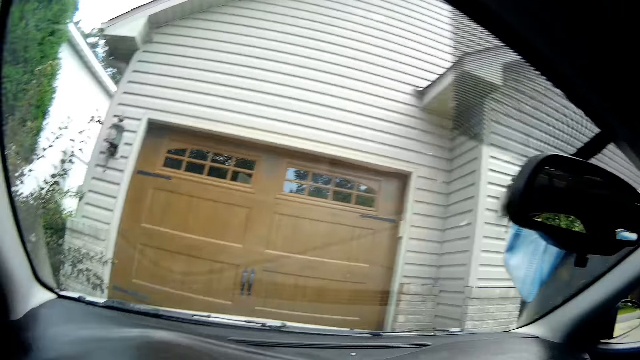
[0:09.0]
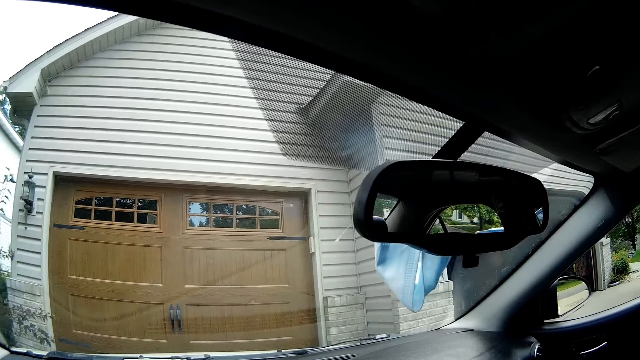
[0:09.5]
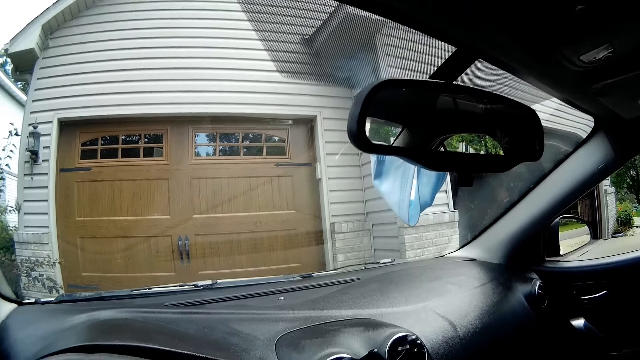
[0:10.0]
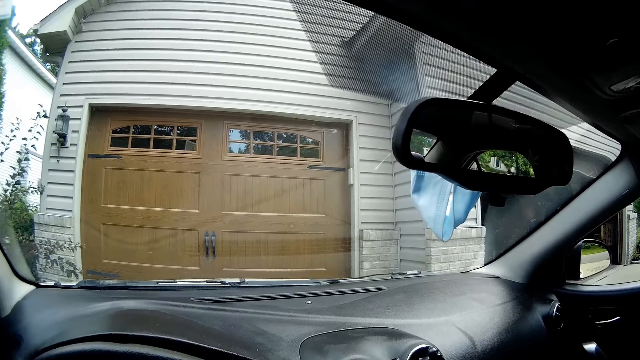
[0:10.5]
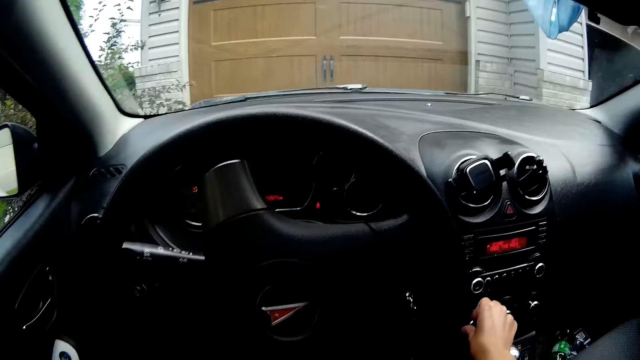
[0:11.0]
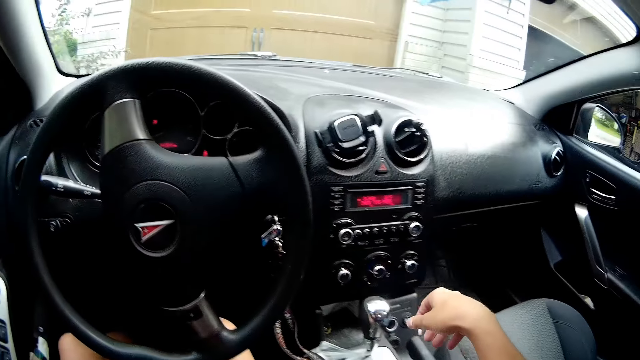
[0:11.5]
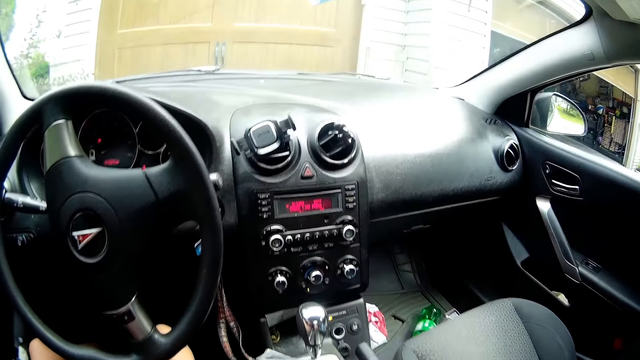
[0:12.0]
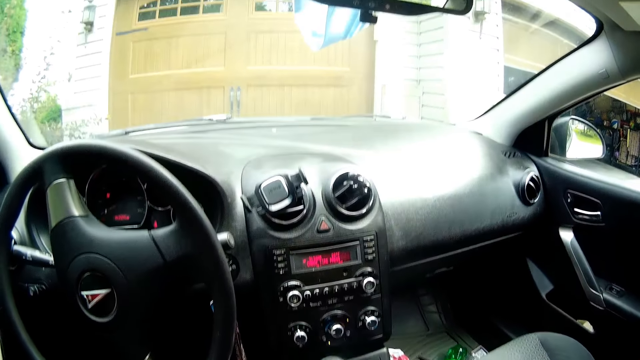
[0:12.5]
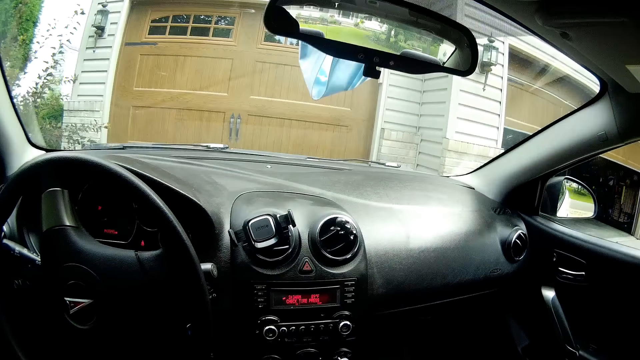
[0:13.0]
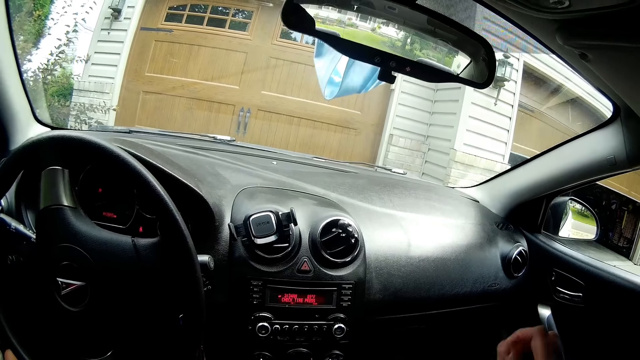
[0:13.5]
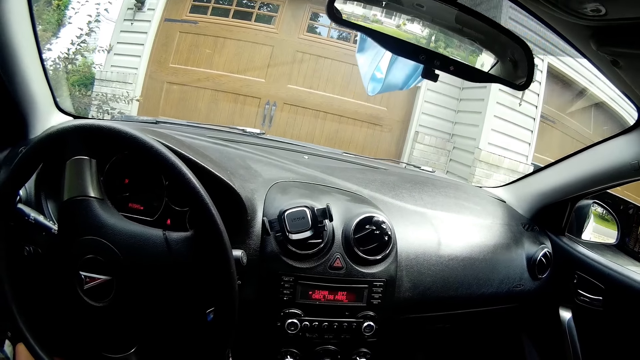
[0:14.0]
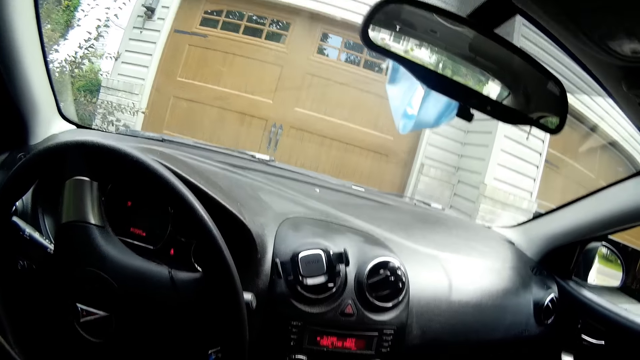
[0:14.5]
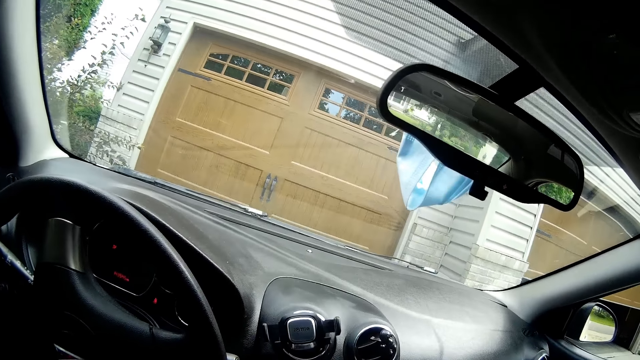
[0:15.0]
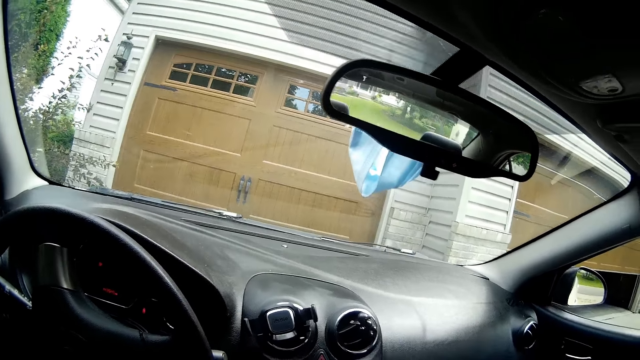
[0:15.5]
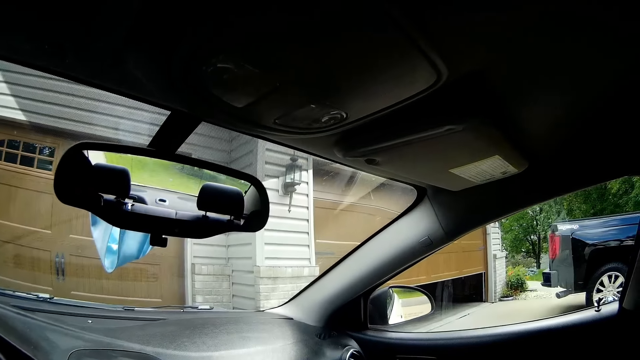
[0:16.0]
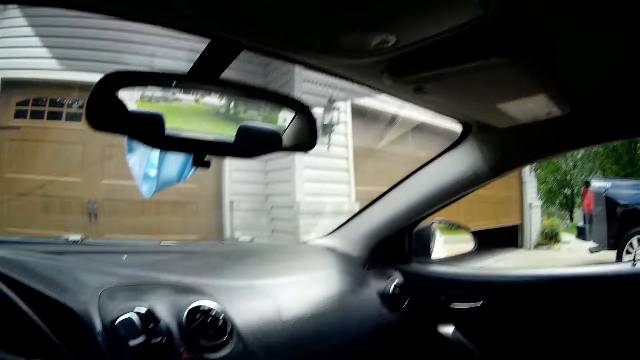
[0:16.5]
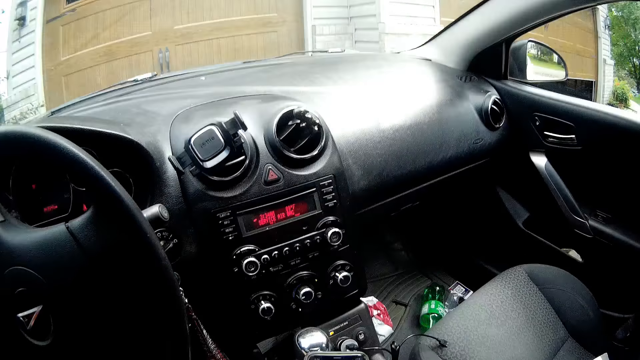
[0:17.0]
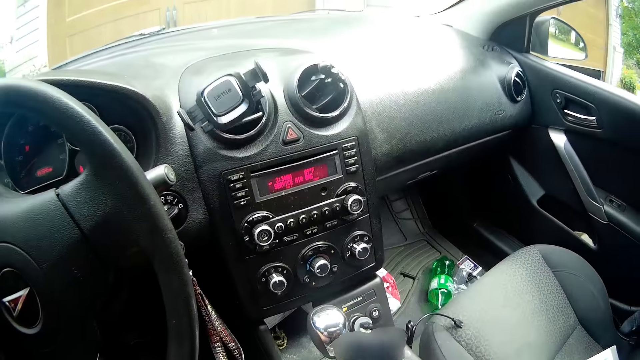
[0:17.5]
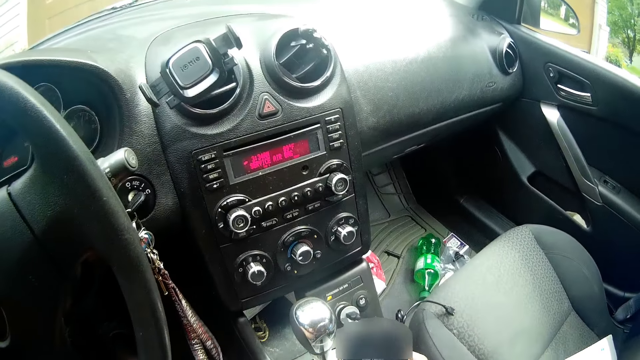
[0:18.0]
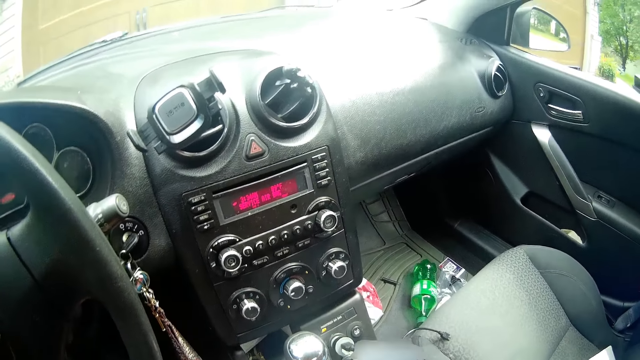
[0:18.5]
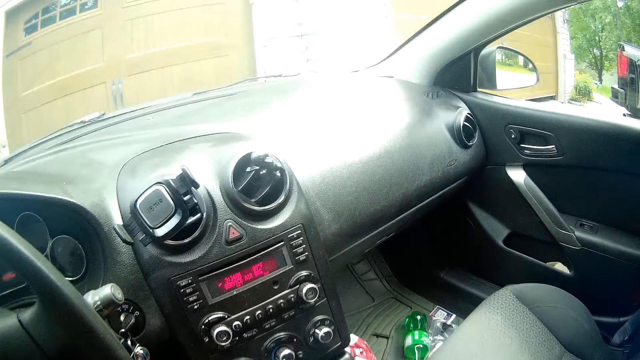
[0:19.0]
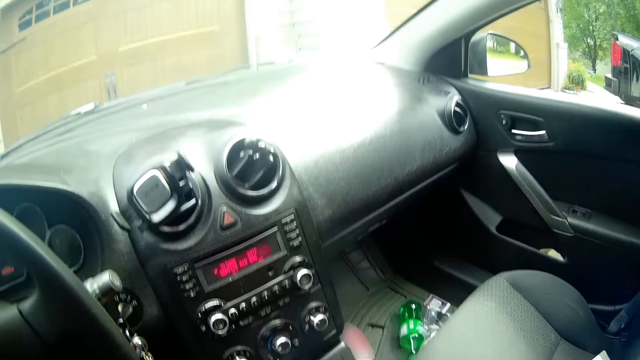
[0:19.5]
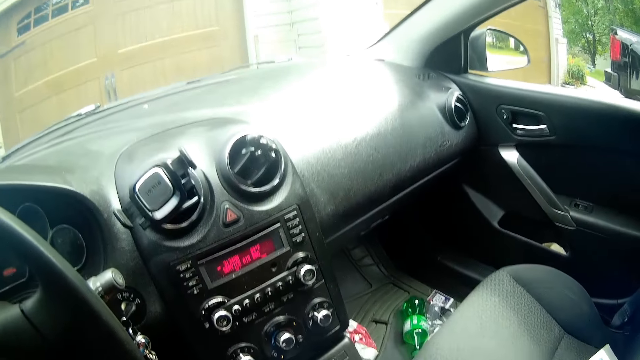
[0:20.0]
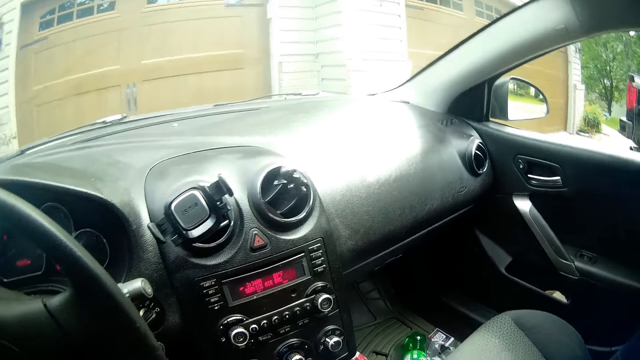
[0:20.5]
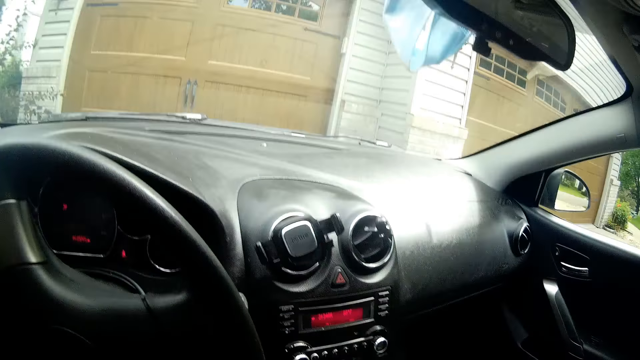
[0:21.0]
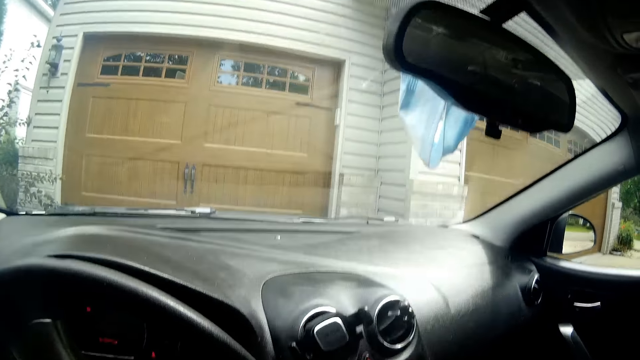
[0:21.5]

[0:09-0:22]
The camera wearer turns on a car stereo with his right hand. He adjusts a knob. He looks around the car. He operates a phone with his hand.

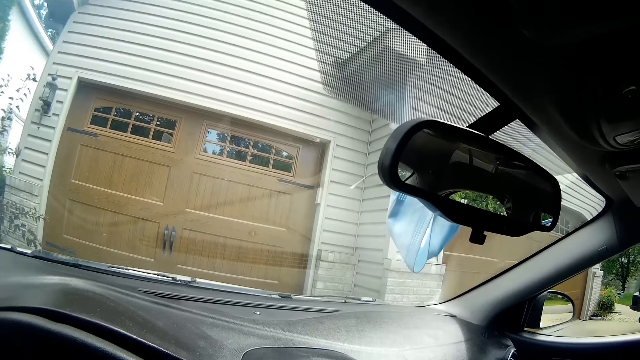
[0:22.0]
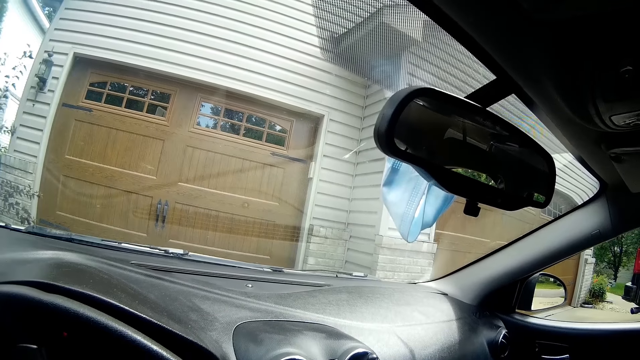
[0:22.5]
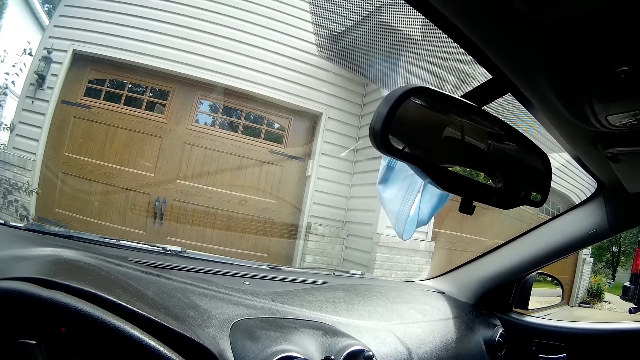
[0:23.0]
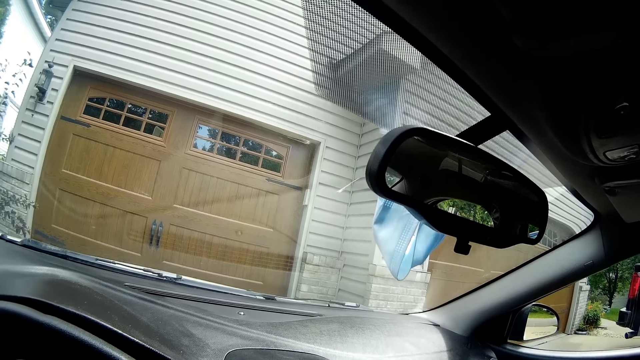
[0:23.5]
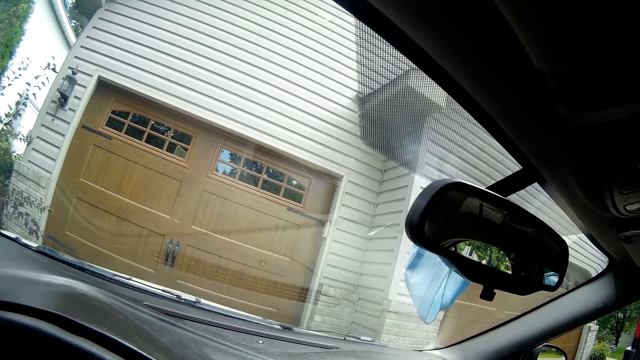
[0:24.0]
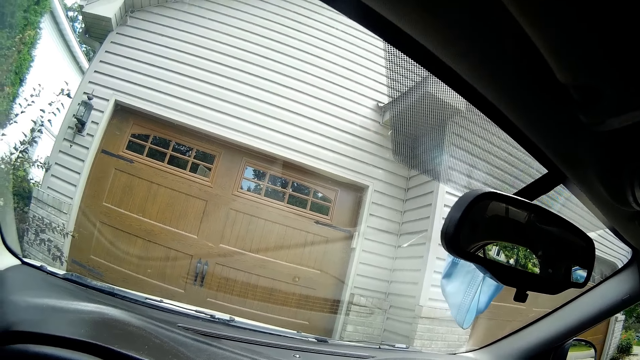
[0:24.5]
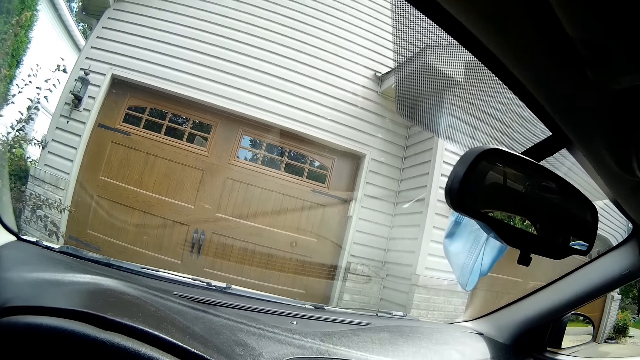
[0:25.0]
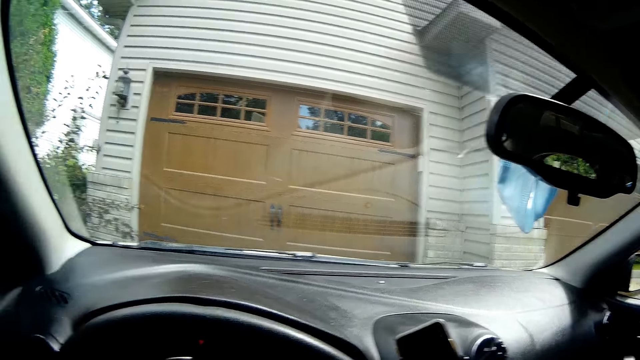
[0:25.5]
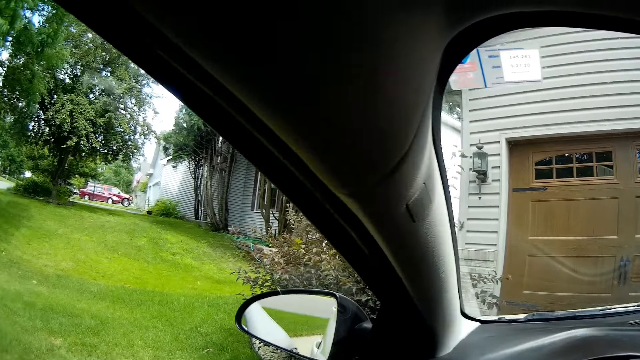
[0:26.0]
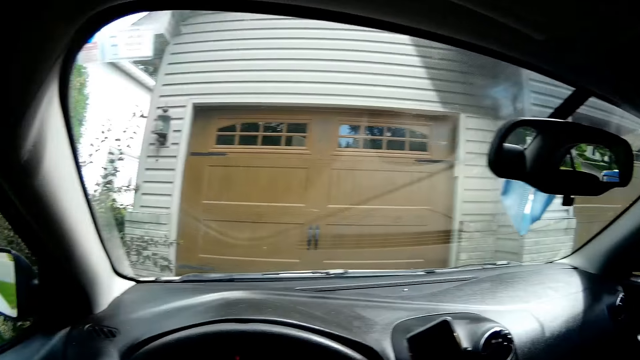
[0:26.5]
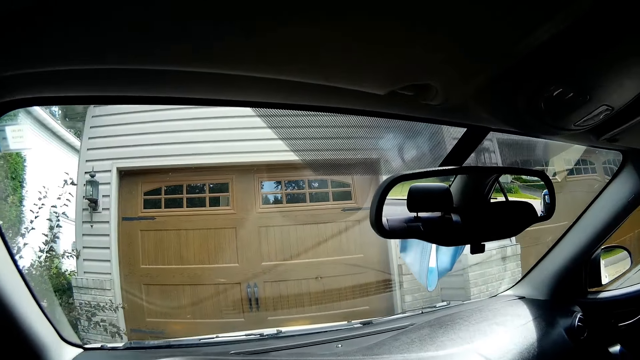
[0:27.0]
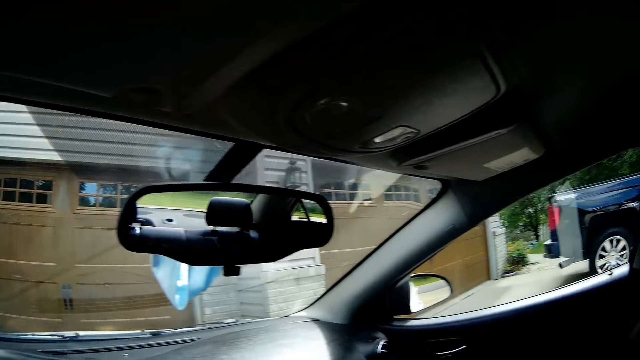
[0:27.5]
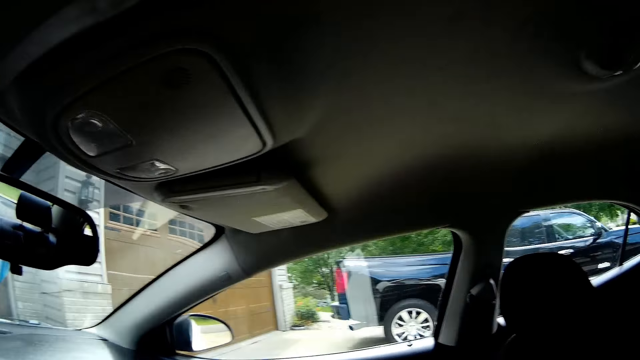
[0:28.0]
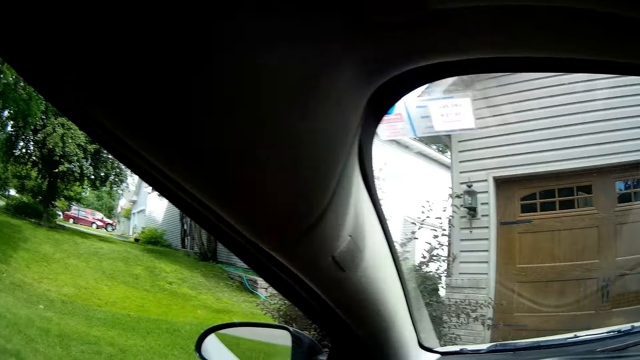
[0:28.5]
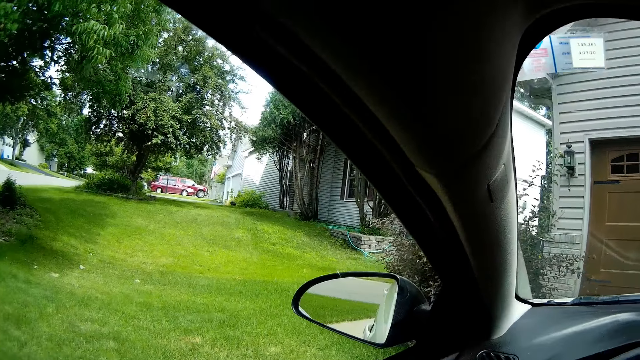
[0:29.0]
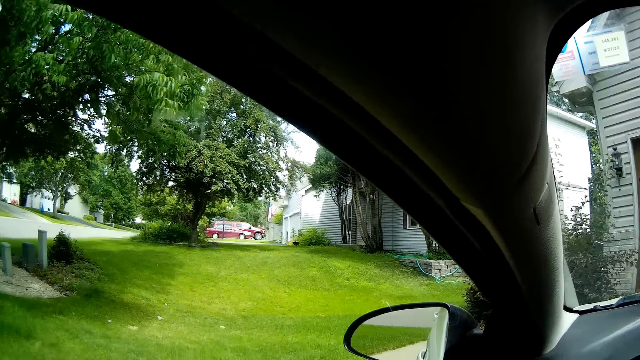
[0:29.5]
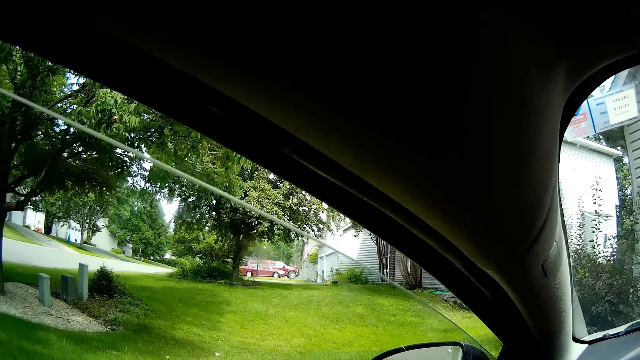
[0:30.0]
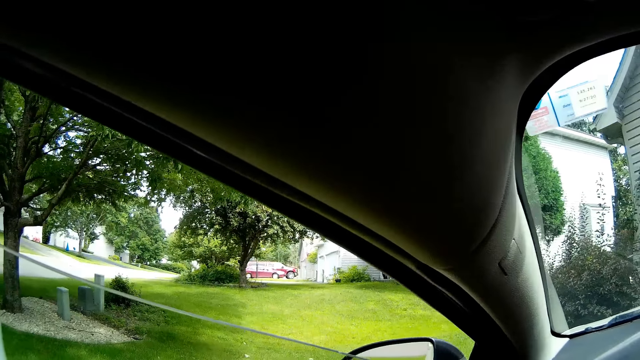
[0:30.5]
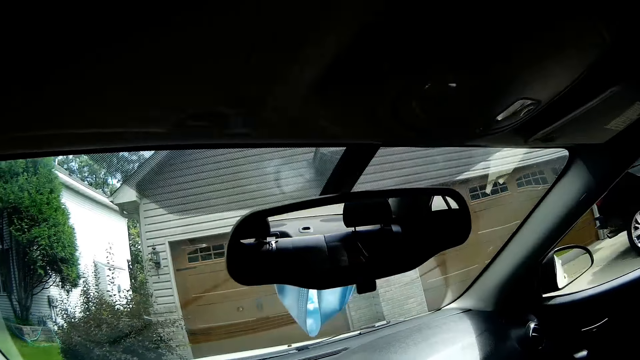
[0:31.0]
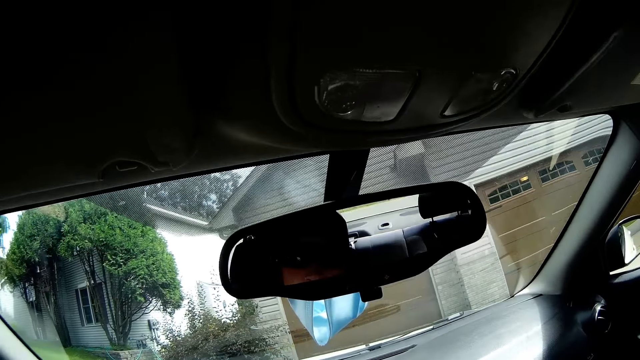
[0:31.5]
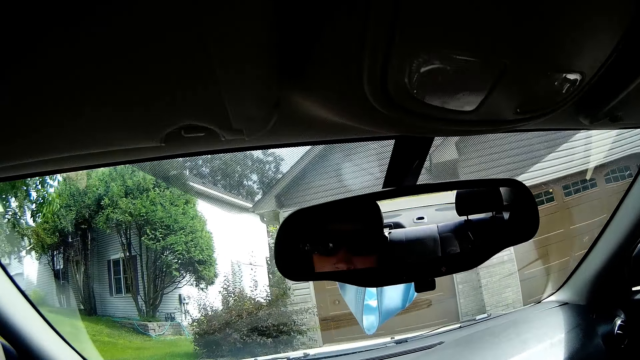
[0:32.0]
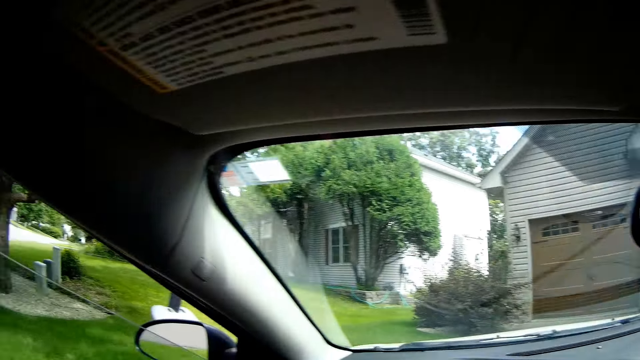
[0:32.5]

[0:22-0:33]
The camera wearer drives a car. They lower the car window. They look around the car.
